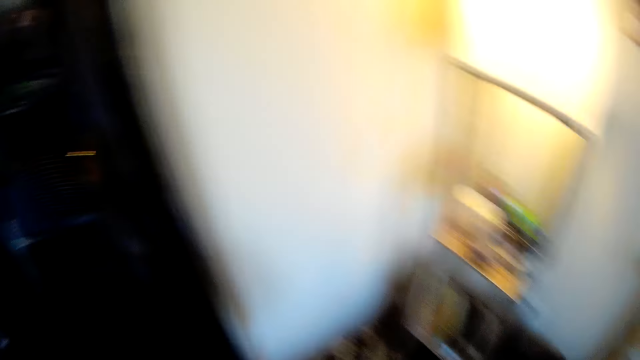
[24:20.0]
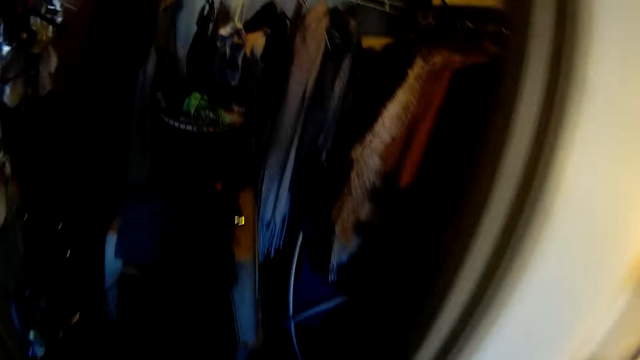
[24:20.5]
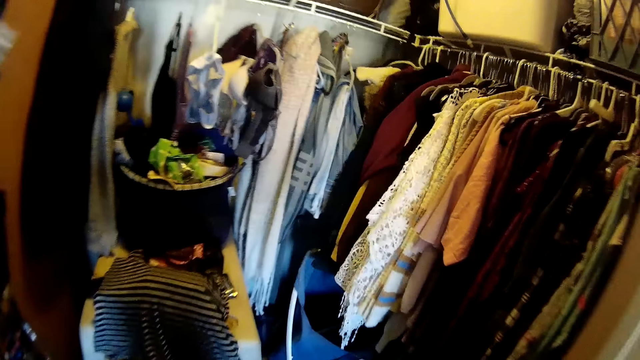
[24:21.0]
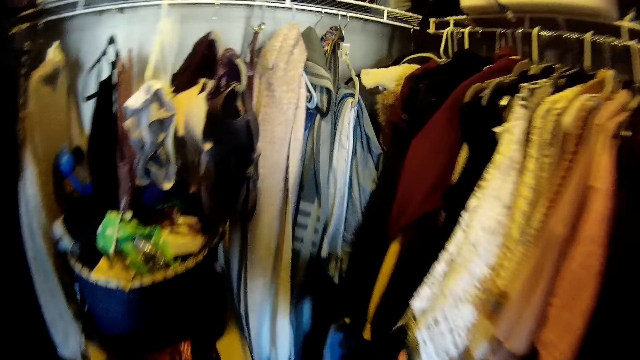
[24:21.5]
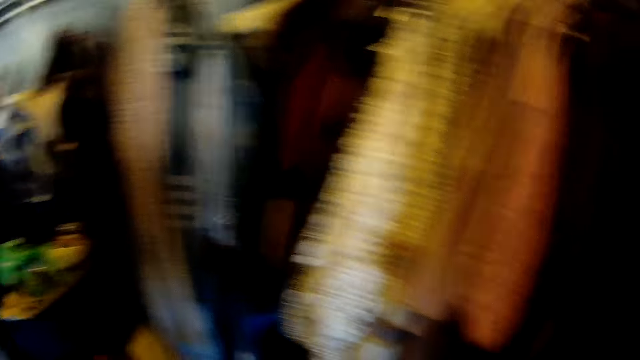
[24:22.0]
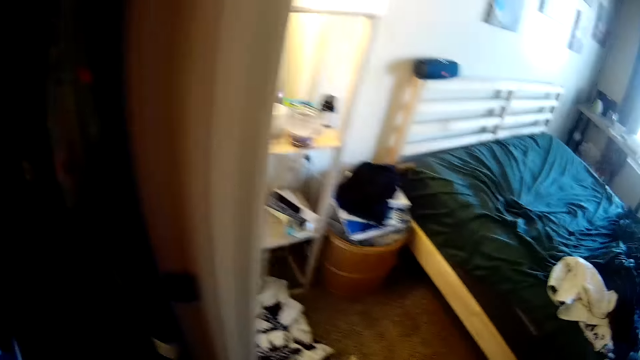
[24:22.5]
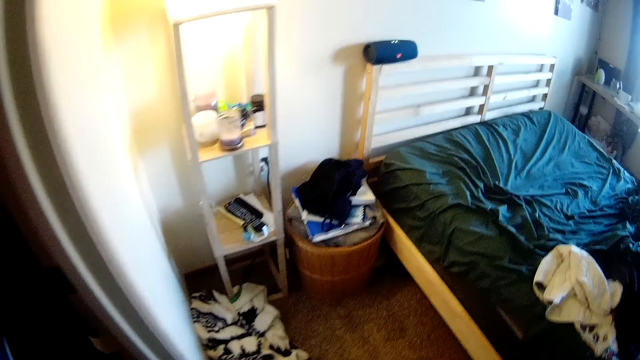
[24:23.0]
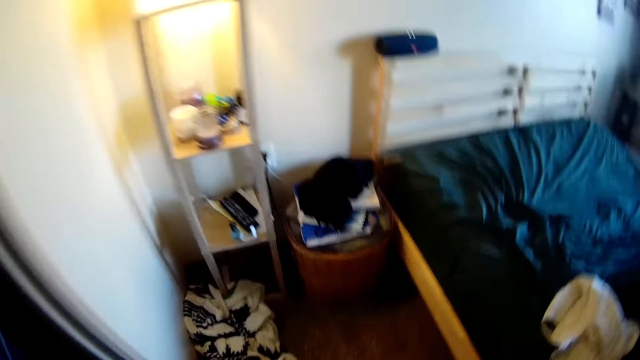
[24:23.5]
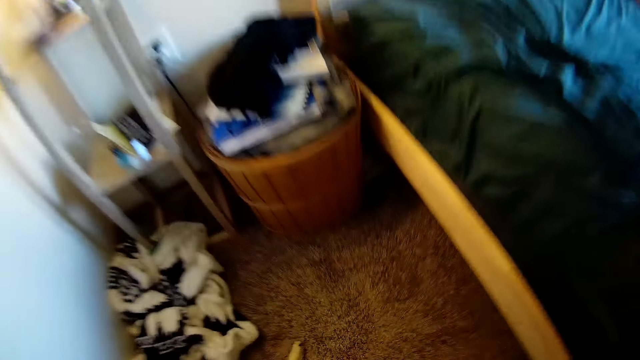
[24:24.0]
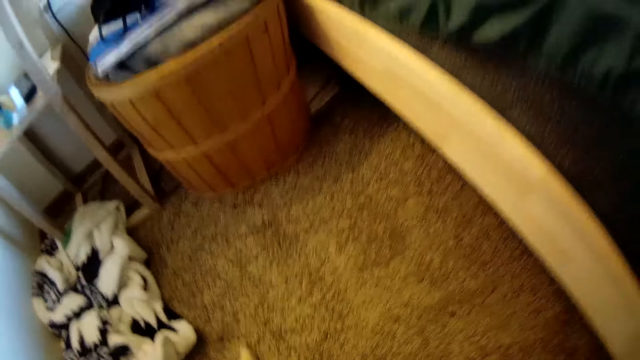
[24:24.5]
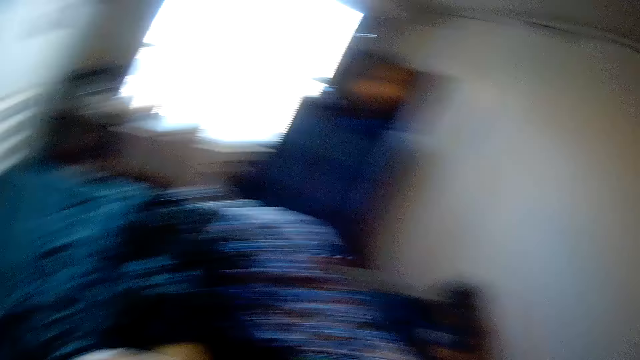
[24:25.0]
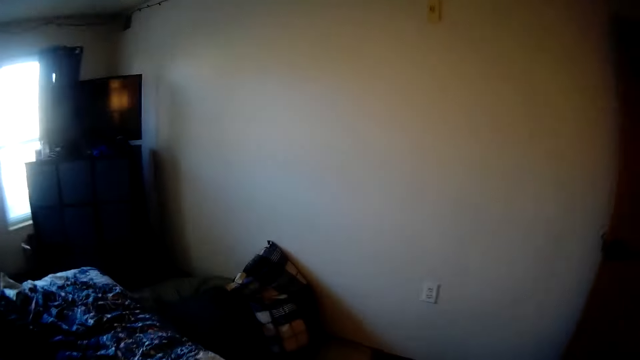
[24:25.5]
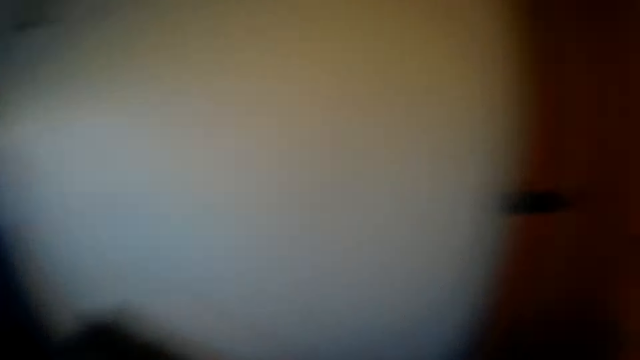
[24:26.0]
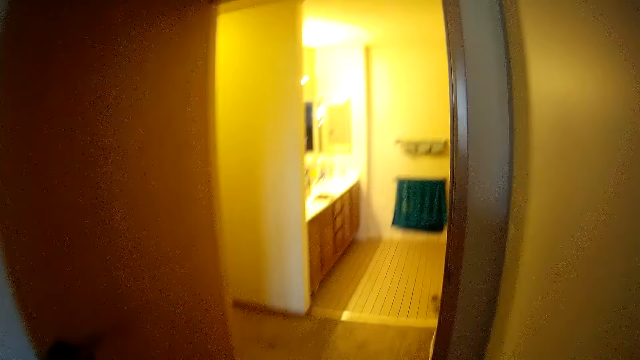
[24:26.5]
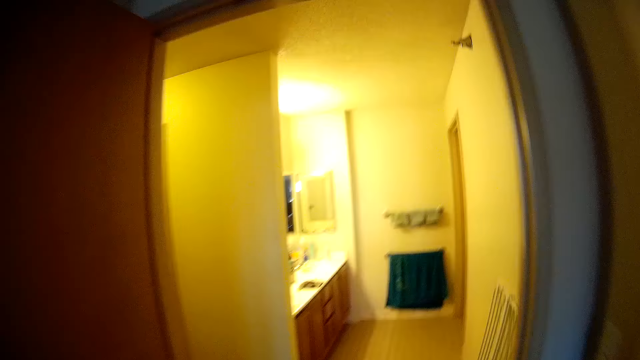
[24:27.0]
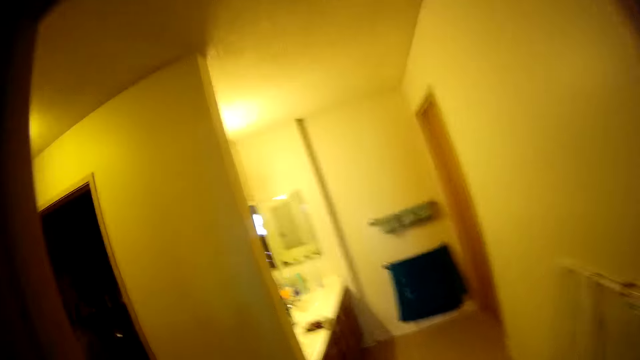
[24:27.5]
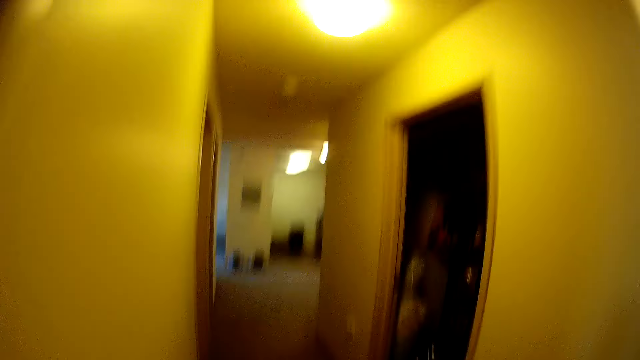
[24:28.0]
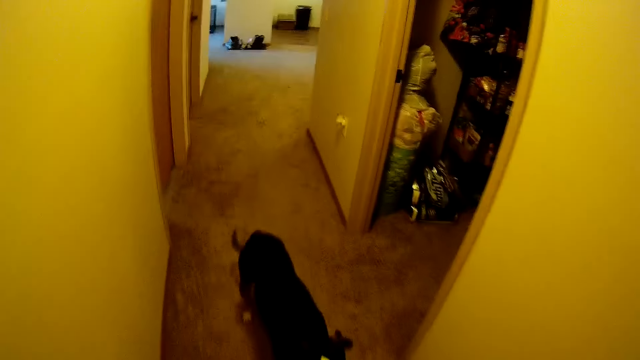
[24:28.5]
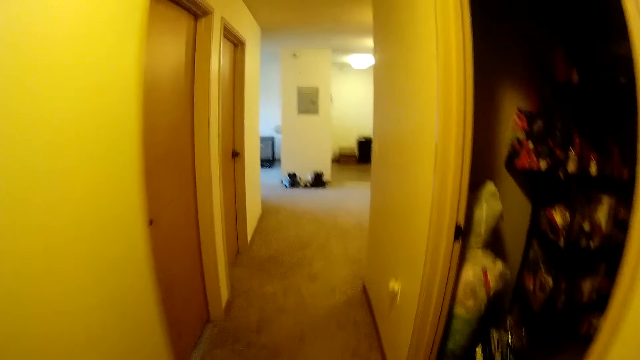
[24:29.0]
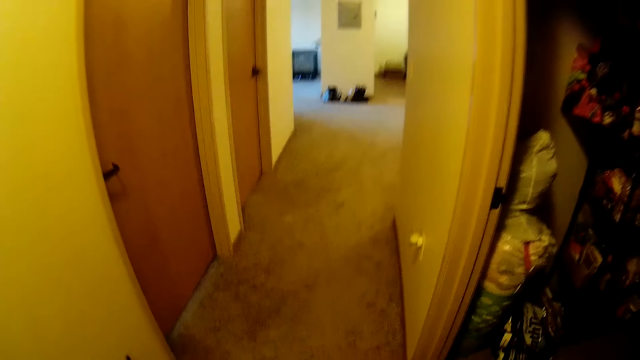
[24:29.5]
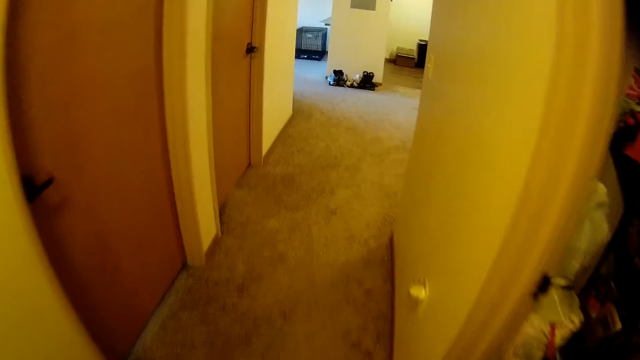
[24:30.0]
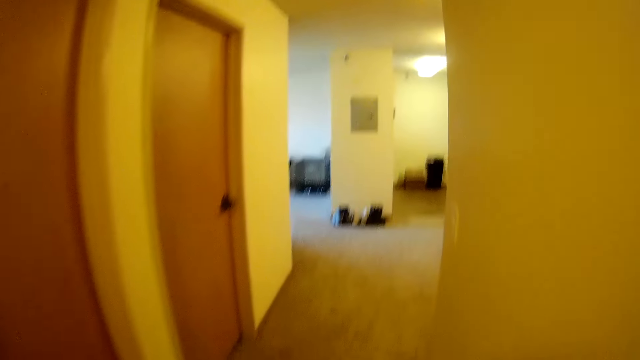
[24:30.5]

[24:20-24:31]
The camera wearer places the cloth in the wardrobe. They walk across the house and walk out of the room. A dog approaches the camera wearer.

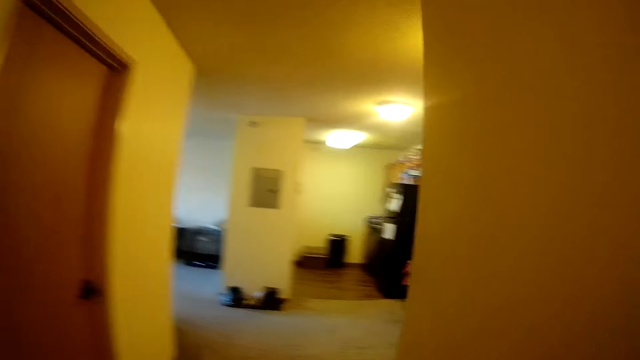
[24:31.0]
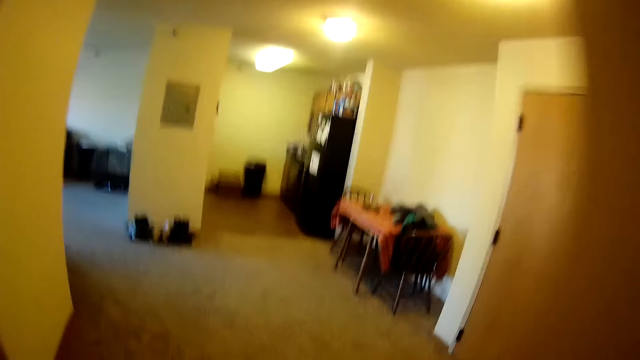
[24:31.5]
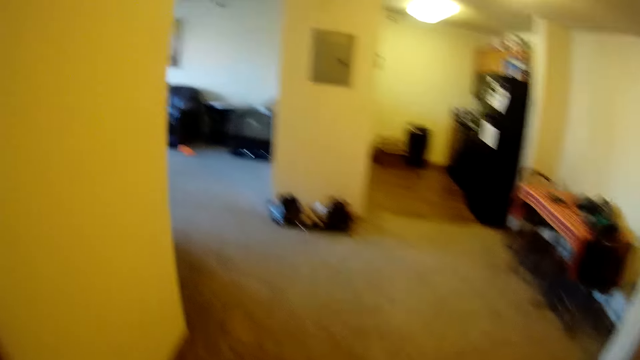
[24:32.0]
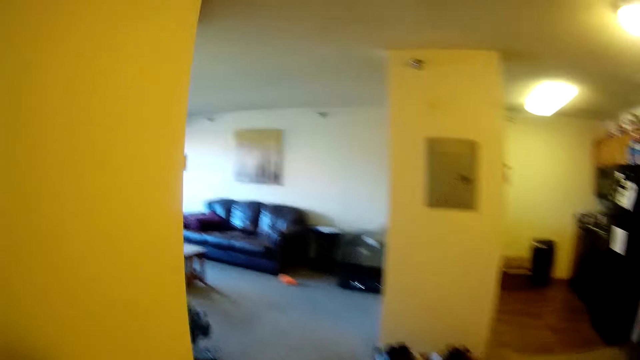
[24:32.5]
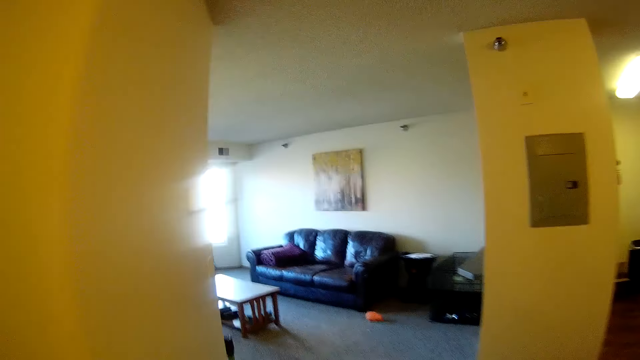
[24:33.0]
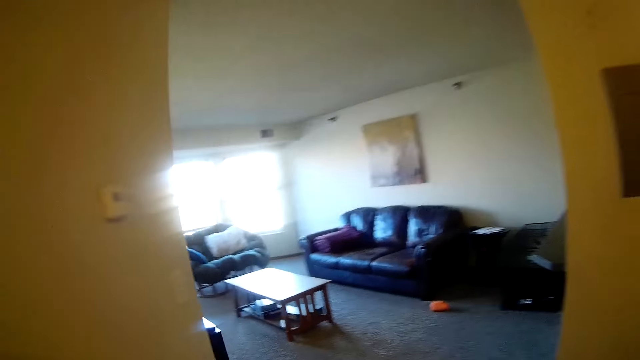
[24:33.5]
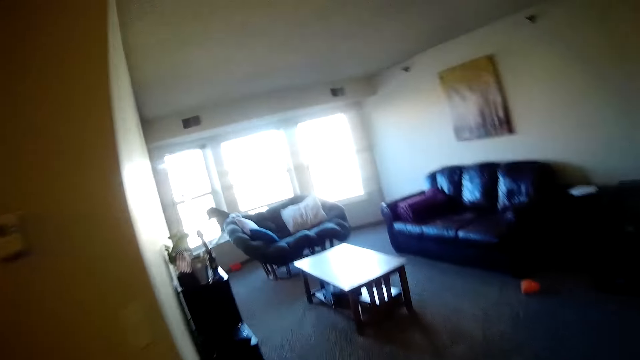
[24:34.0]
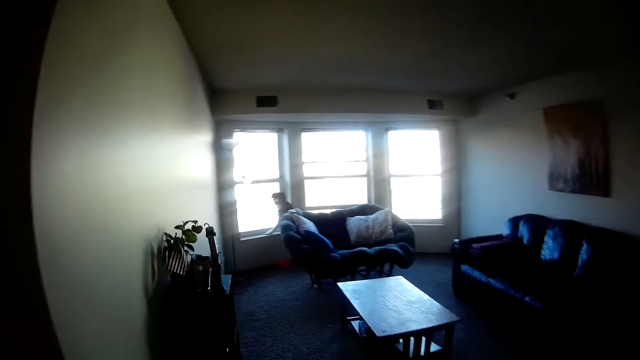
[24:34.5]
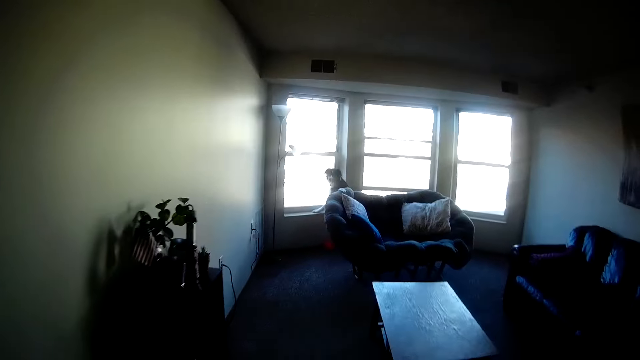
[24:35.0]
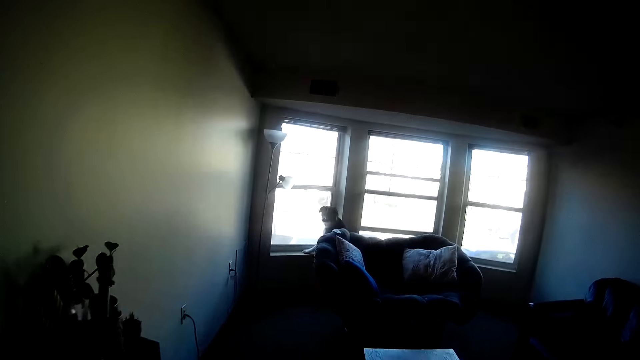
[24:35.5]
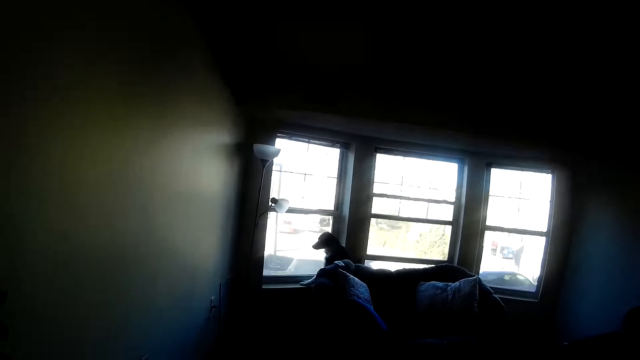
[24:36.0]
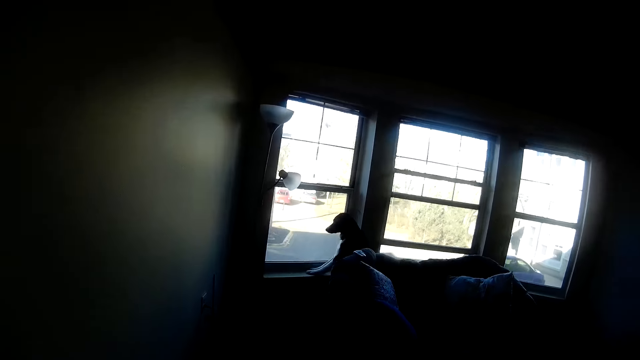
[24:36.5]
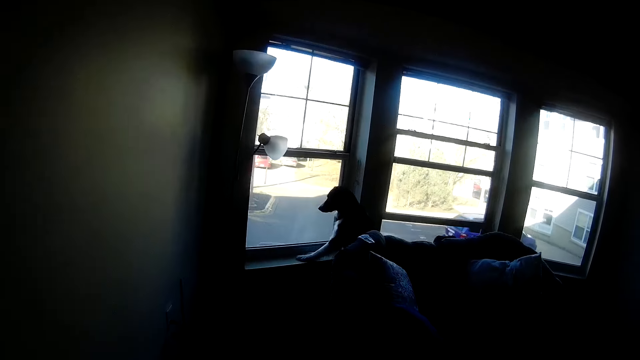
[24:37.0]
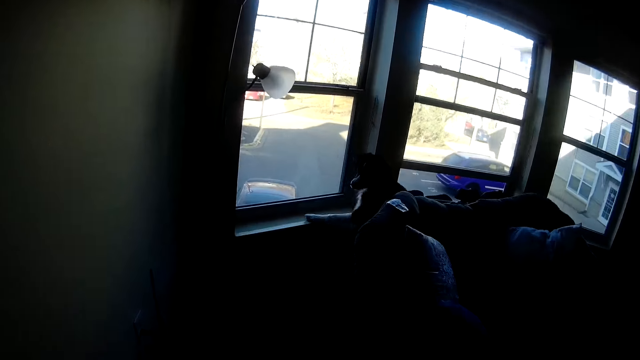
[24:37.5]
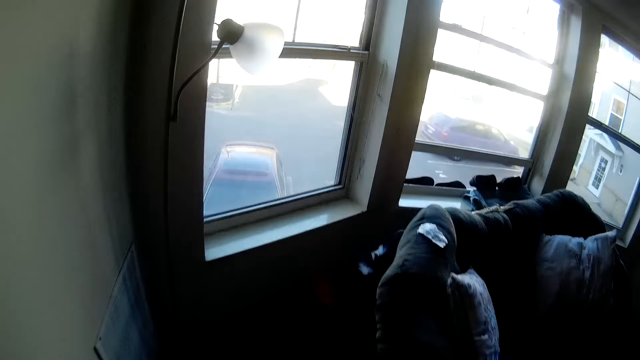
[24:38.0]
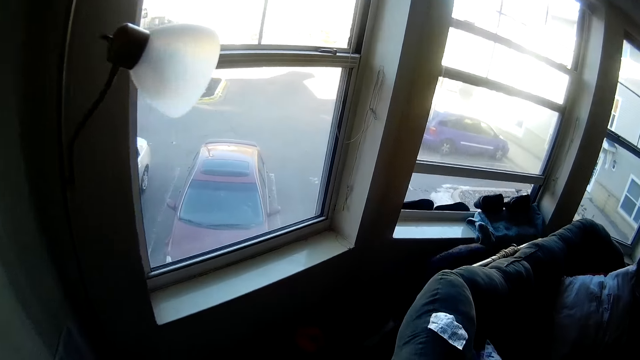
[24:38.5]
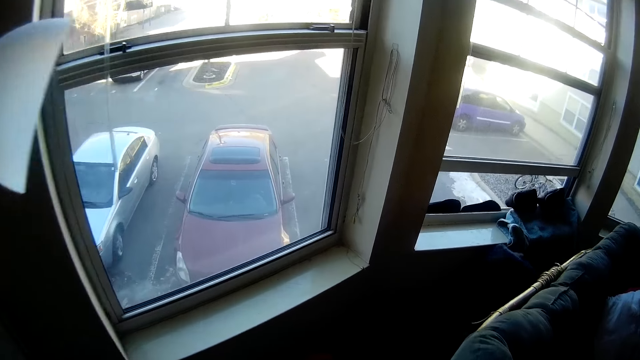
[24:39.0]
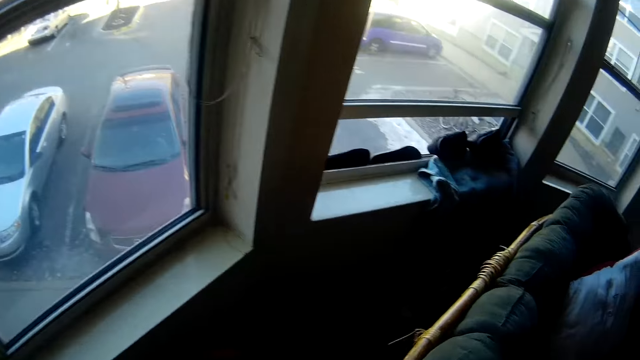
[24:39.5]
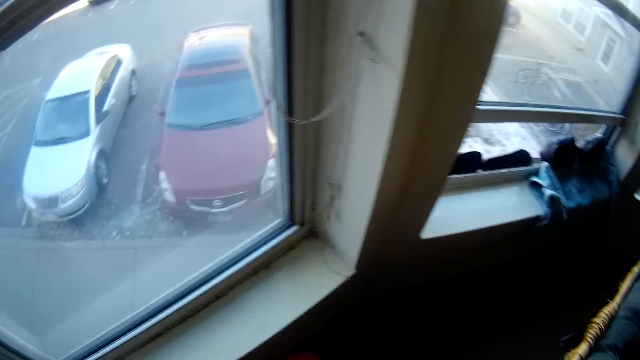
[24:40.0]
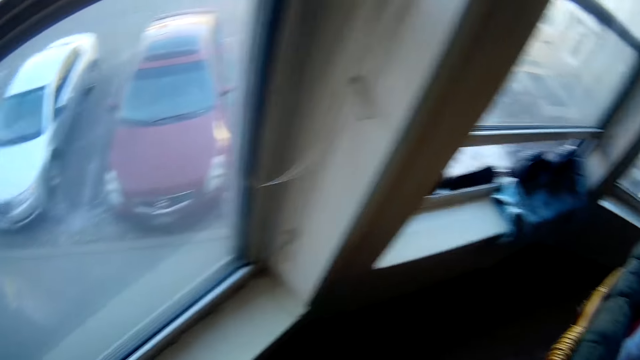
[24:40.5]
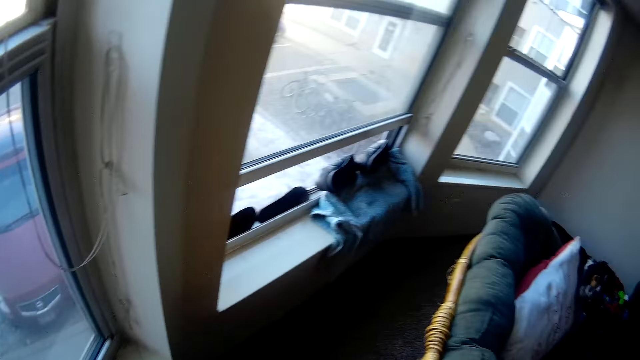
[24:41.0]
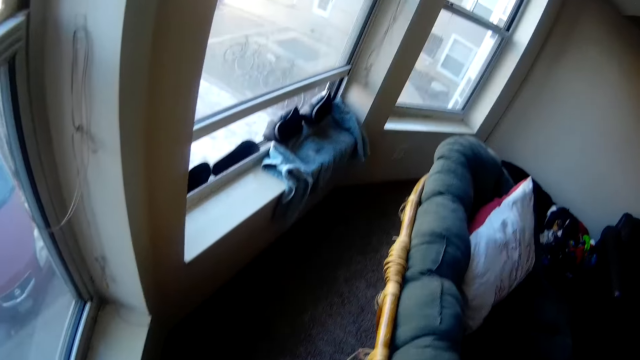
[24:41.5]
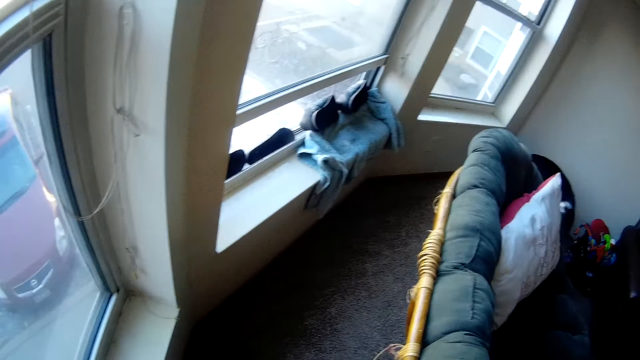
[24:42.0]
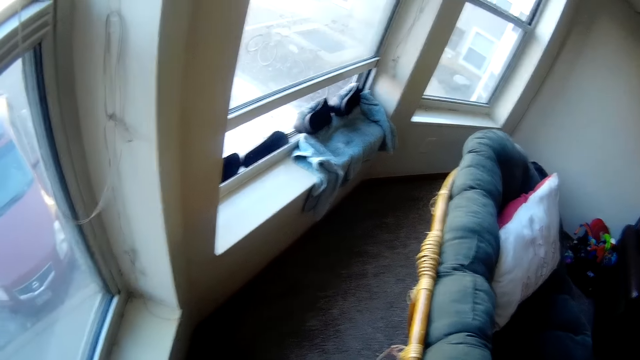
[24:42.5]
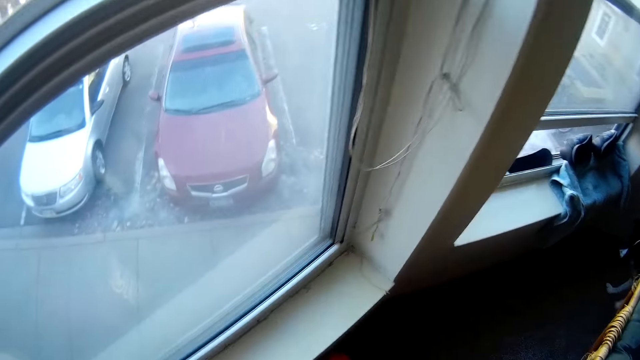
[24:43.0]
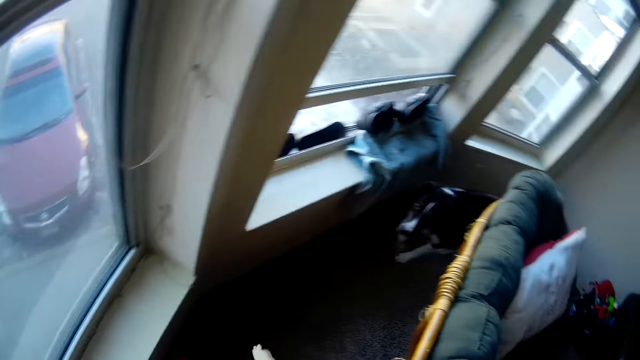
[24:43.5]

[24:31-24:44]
The camera wearer walks into the living room. They look around.
